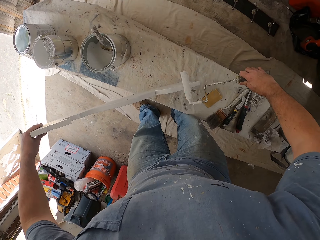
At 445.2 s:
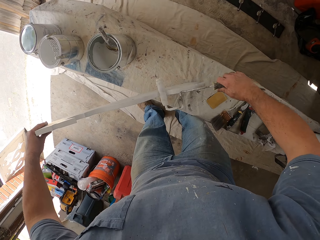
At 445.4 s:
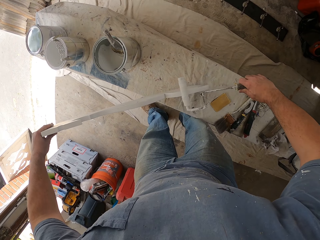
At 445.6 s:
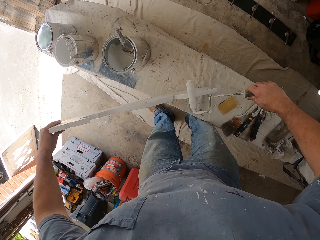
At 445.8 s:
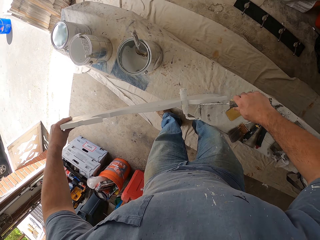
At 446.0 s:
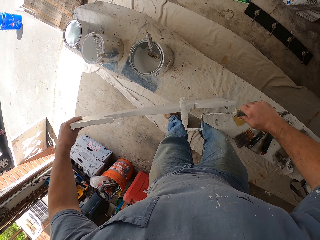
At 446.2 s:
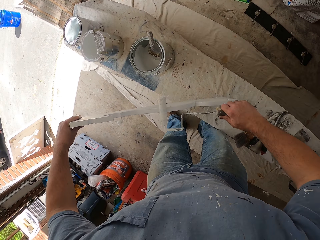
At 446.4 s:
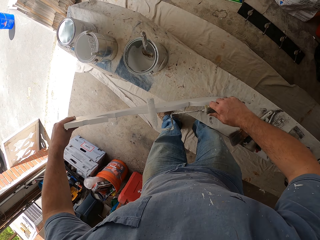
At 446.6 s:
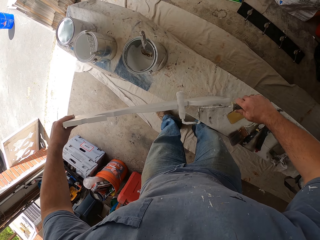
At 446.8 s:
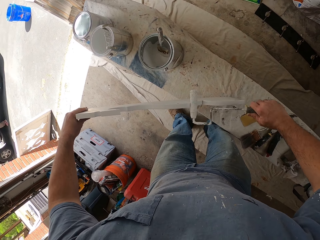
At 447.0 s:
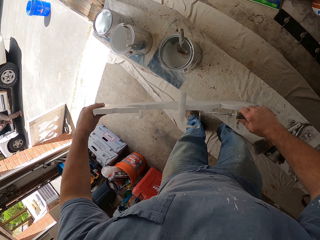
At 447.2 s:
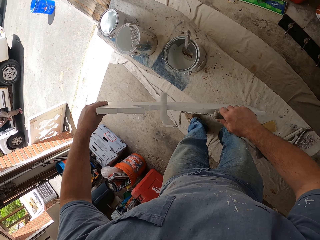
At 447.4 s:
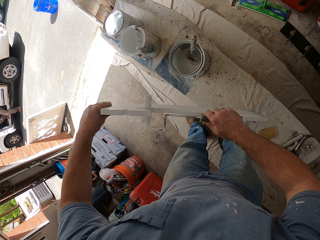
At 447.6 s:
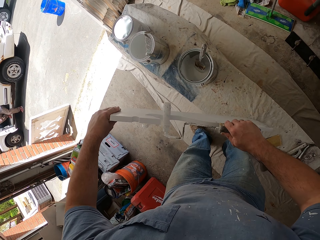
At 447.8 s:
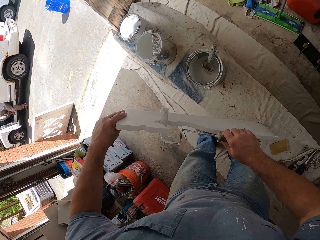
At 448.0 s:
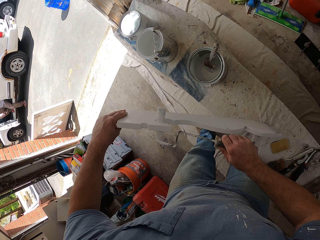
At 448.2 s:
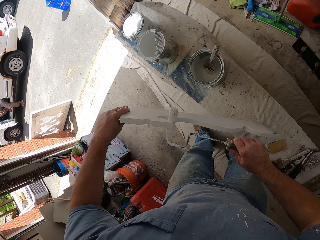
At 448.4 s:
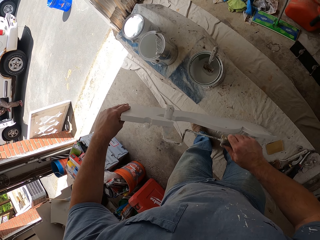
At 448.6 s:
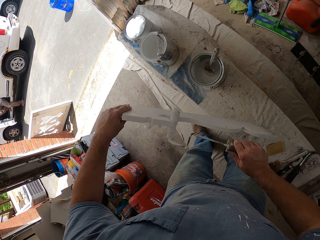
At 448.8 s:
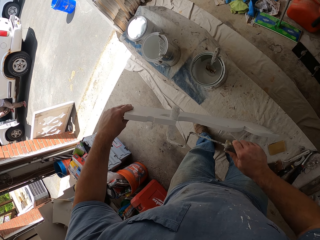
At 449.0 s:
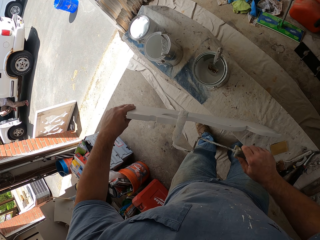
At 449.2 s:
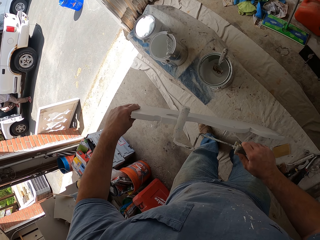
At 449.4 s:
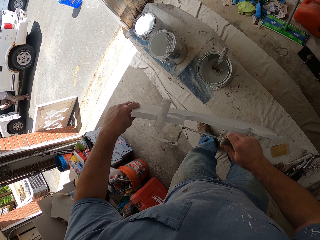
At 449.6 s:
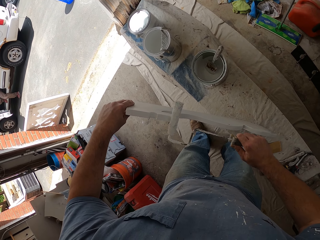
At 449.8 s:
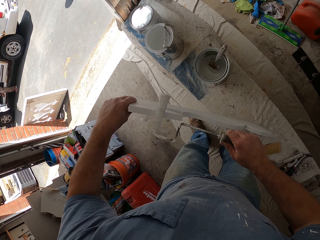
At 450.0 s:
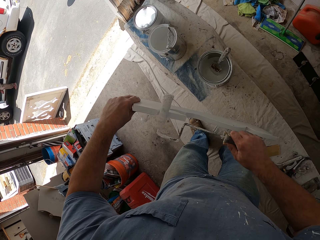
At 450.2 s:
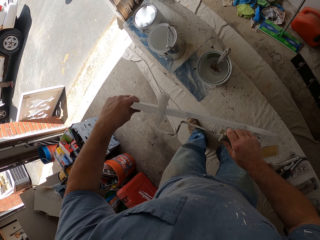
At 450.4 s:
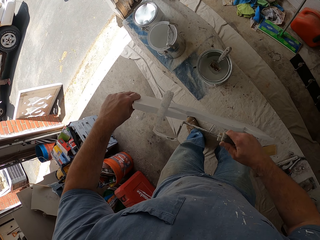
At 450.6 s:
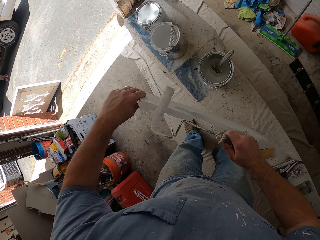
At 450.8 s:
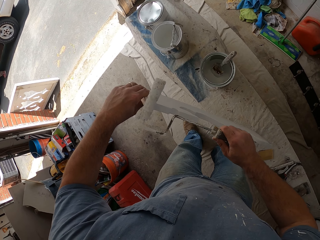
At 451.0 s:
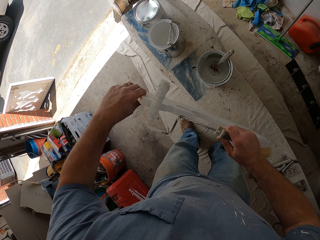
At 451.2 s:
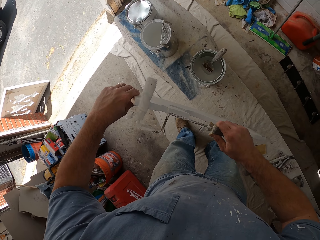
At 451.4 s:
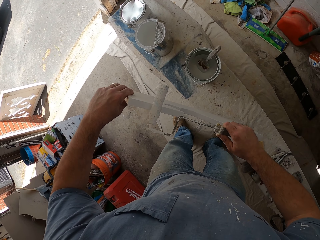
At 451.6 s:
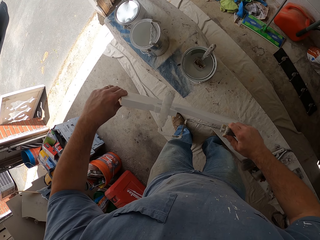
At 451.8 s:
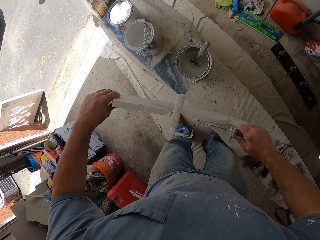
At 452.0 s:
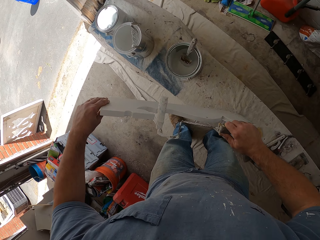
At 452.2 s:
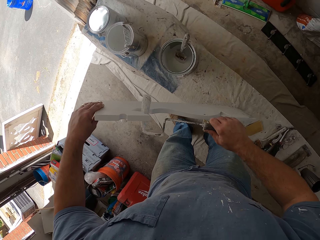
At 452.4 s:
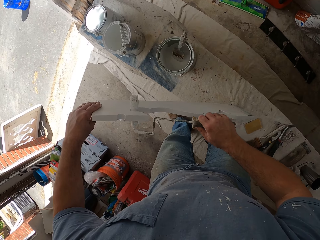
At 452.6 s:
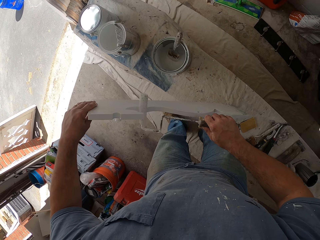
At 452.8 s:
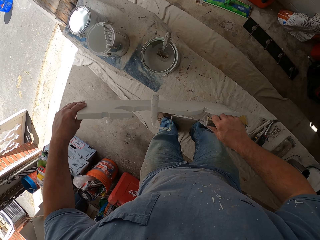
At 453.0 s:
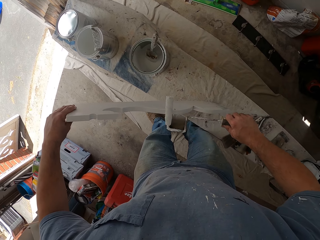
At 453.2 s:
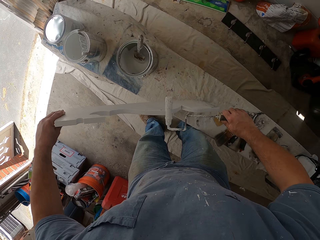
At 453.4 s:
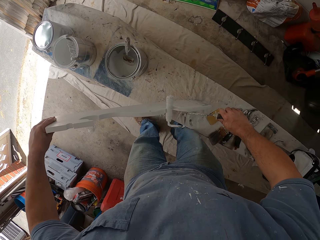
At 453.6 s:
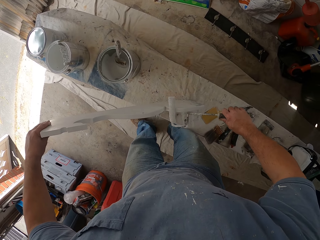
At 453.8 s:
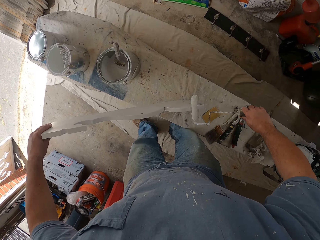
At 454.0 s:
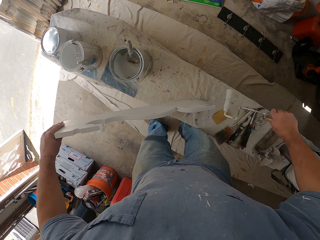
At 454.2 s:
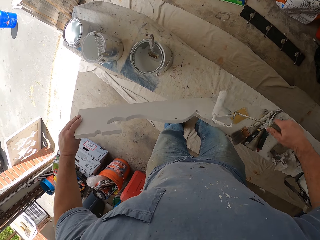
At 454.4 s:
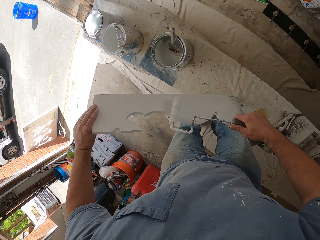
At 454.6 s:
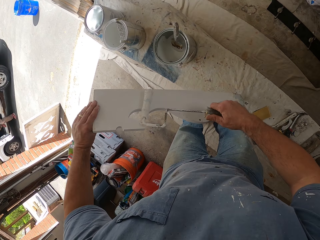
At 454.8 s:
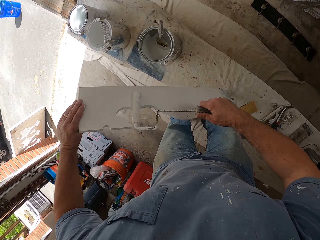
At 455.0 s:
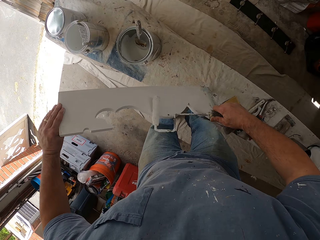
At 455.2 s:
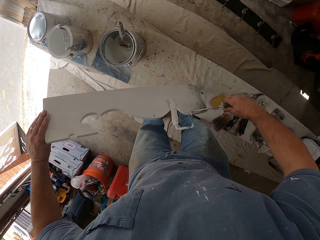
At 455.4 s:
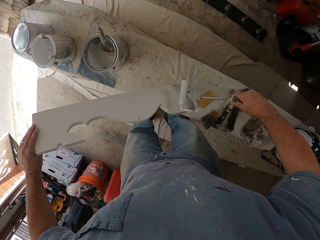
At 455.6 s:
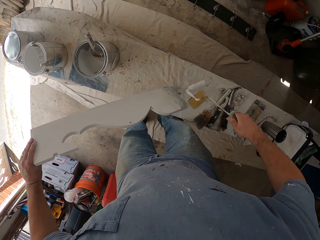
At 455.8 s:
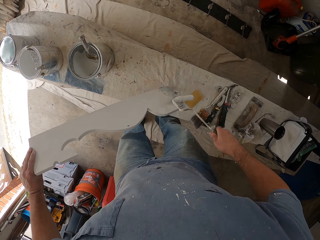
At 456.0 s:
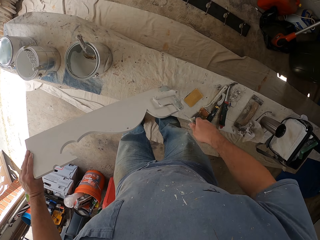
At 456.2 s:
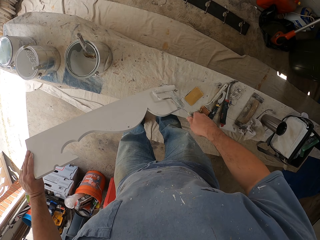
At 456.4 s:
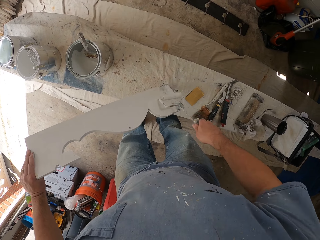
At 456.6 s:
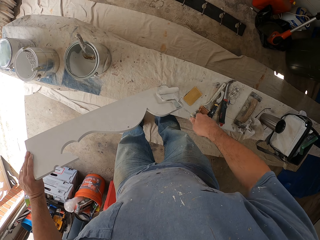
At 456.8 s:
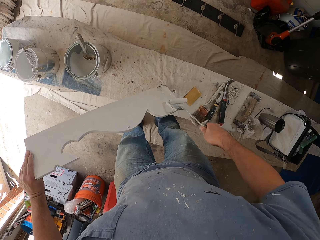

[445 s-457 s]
The camera wearer turns the paint roller. They paint the shaped wood using the paint roller.

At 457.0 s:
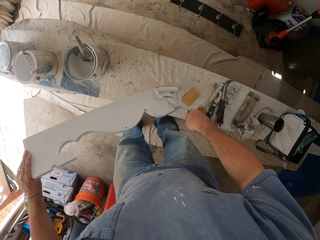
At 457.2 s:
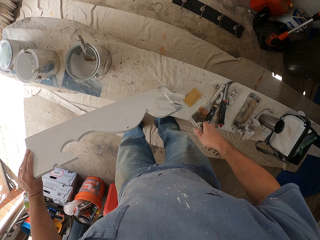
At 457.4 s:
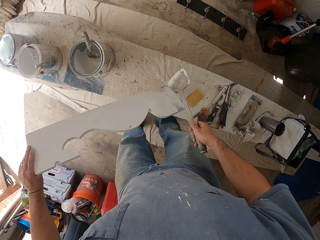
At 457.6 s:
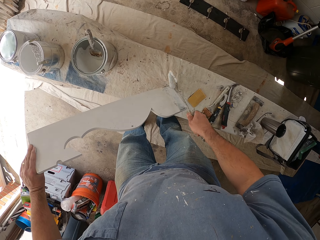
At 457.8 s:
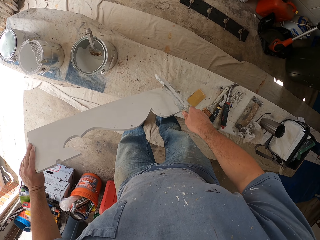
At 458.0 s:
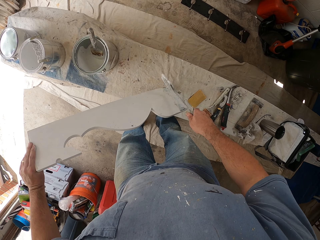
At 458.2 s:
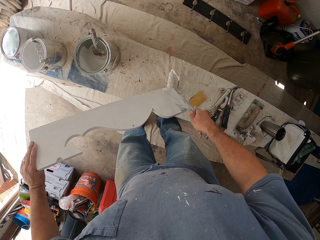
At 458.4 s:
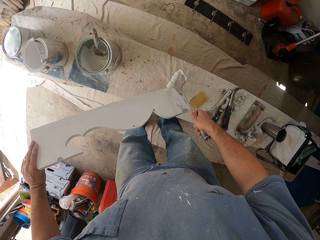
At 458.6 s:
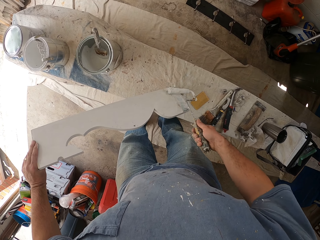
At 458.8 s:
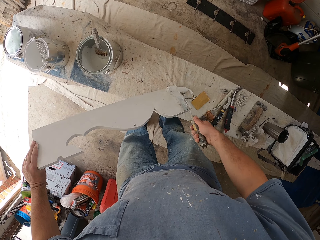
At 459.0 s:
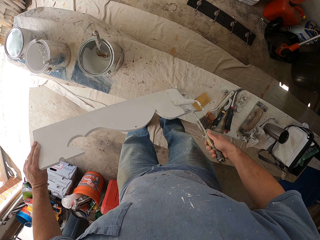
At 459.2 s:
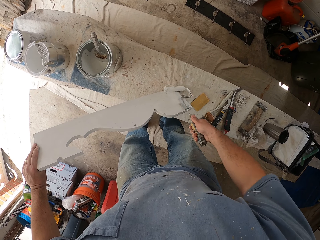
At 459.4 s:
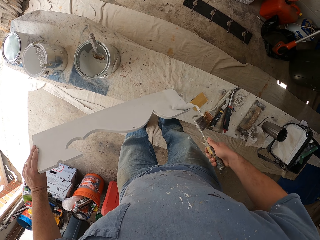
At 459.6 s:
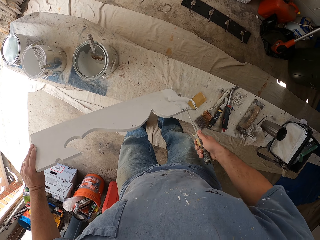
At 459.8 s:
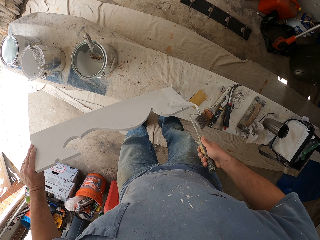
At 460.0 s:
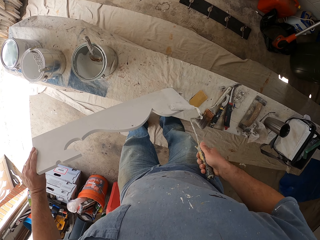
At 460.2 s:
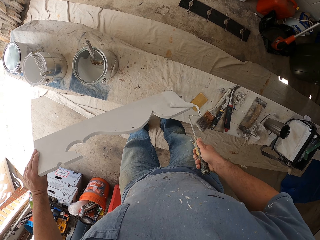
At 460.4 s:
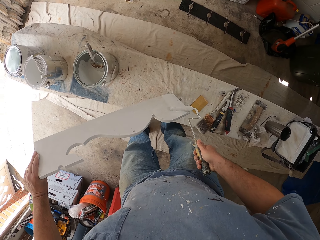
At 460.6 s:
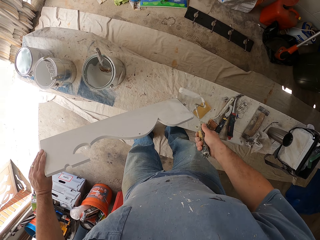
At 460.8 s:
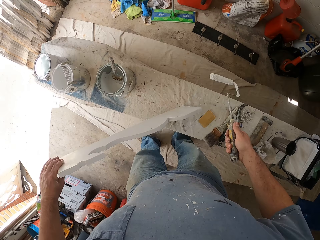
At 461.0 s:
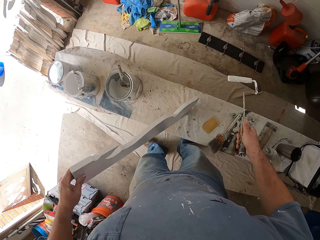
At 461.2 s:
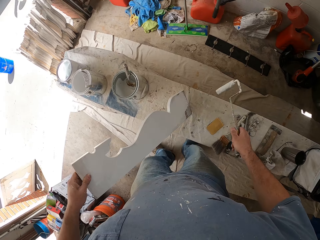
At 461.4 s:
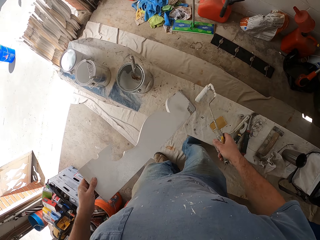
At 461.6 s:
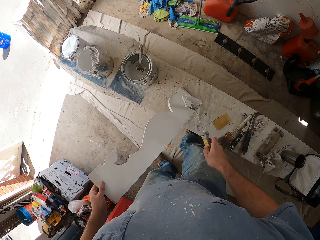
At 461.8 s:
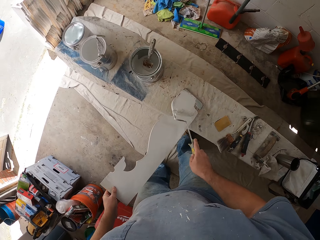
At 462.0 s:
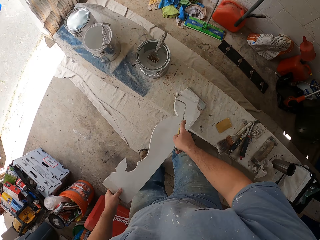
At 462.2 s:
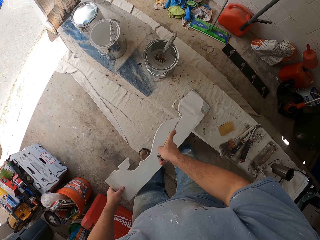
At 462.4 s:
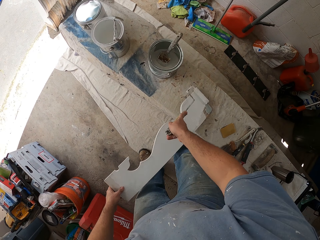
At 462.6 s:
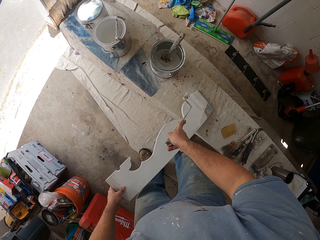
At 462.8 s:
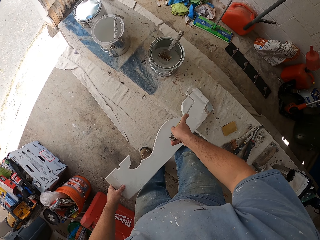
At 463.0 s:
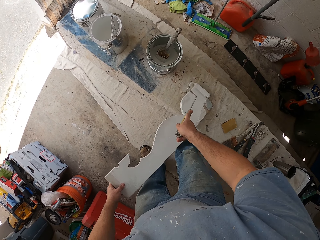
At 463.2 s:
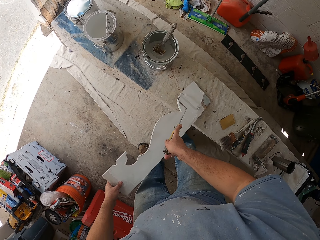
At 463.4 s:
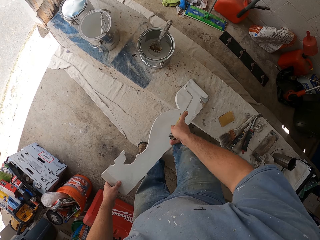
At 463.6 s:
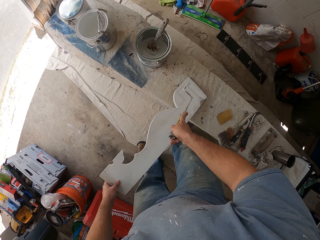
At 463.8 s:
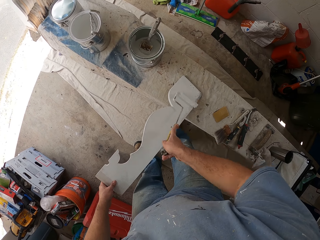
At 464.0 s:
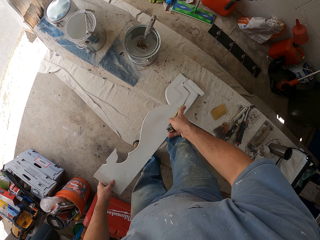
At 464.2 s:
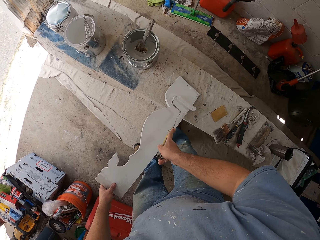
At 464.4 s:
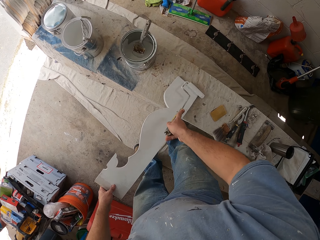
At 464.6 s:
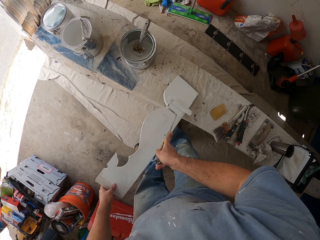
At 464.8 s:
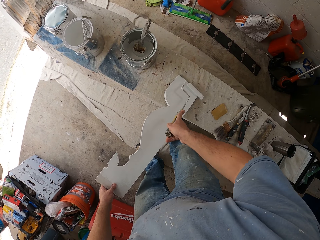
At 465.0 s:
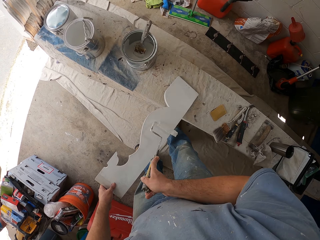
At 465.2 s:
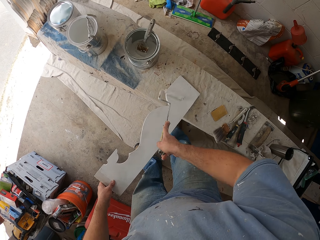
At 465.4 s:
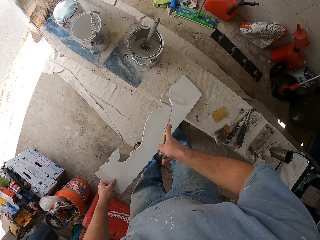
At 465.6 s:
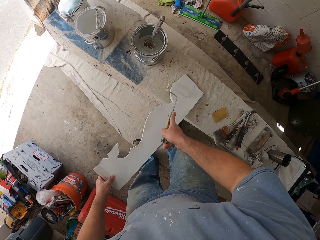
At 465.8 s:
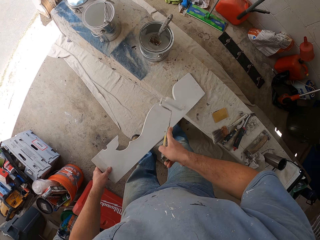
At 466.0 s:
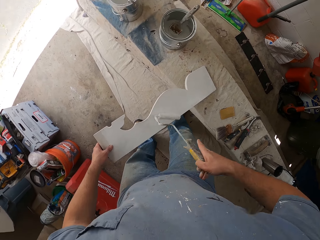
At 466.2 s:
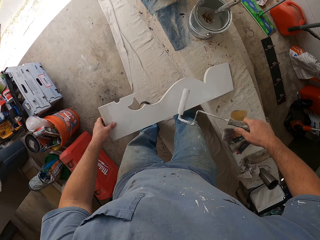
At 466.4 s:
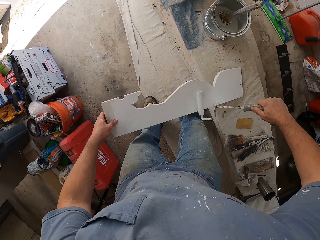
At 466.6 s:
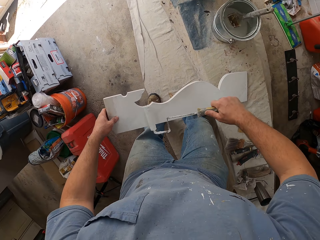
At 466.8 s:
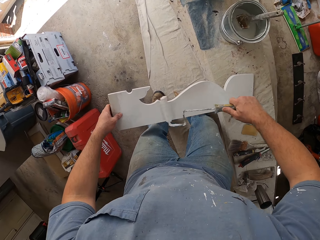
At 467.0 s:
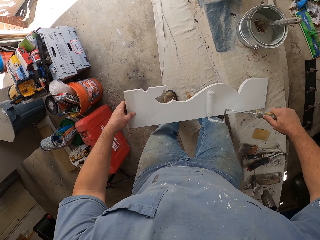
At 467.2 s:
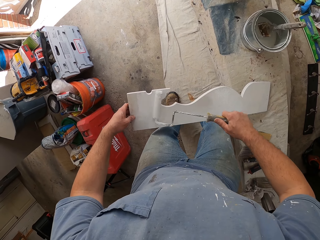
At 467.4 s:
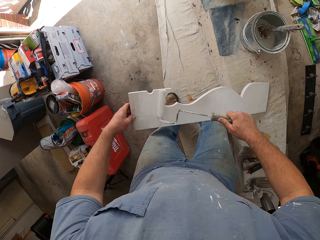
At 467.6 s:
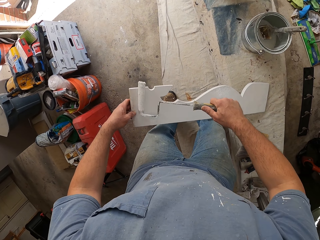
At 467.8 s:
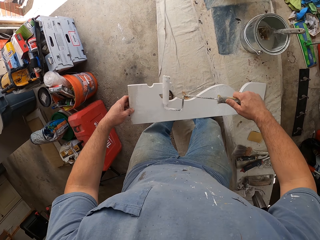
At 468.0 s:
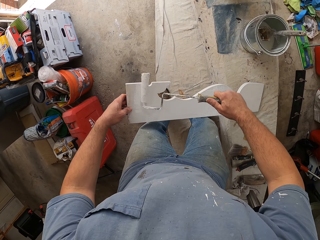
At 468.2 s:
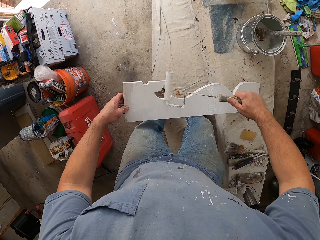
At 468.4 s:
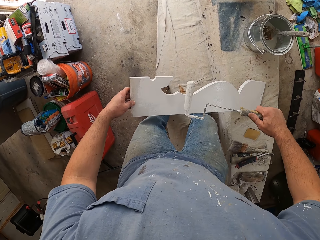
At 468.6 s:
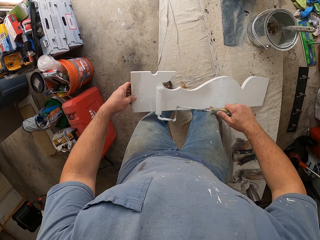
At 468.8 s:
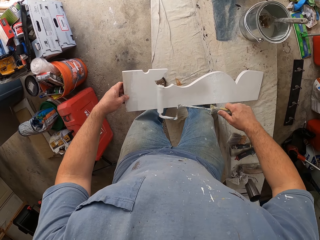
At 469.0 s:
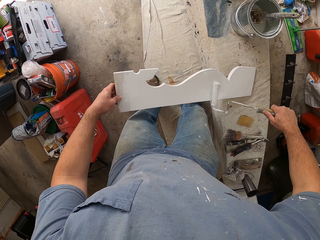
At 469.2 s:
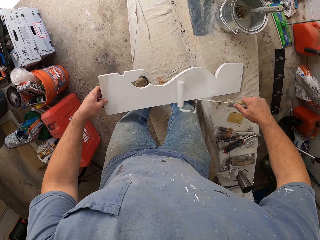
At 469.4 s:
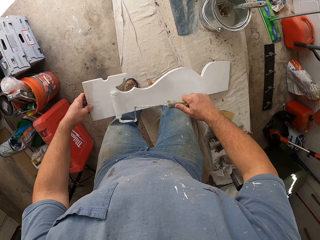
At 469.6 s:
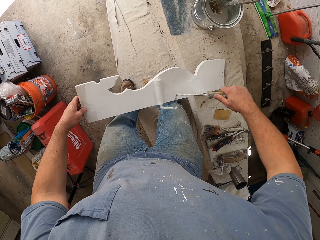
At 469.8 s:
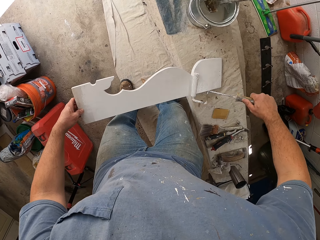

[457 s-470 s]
The camera wearer paints the shaped wood using a paint roller. They turn the shaped wood. They paint the shaped wood using the paint roller.
